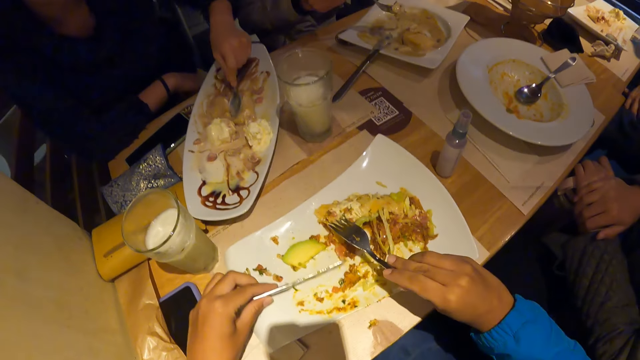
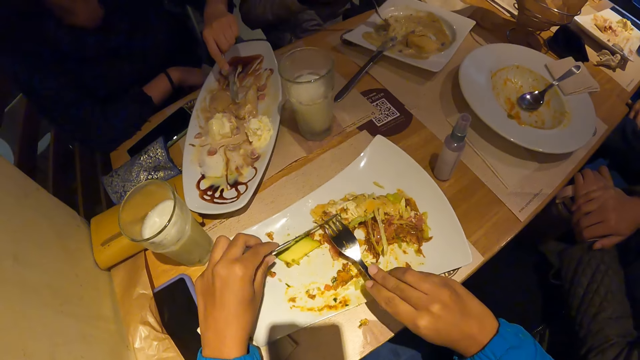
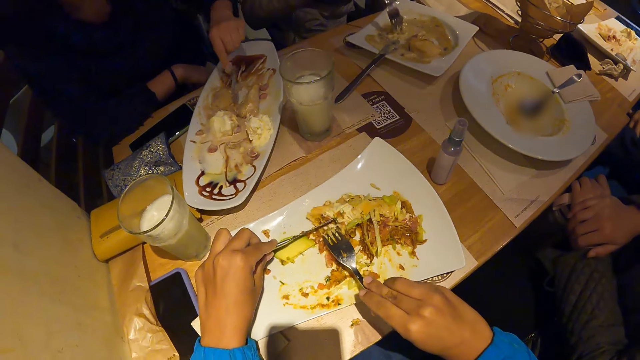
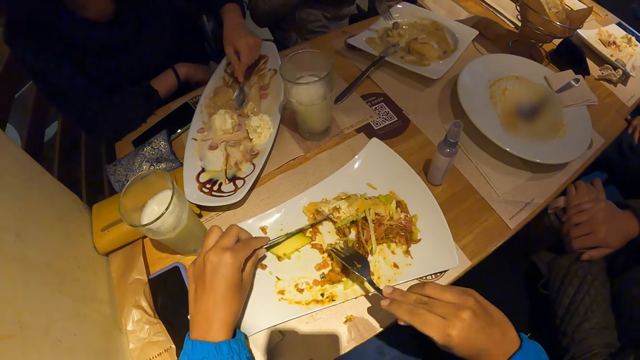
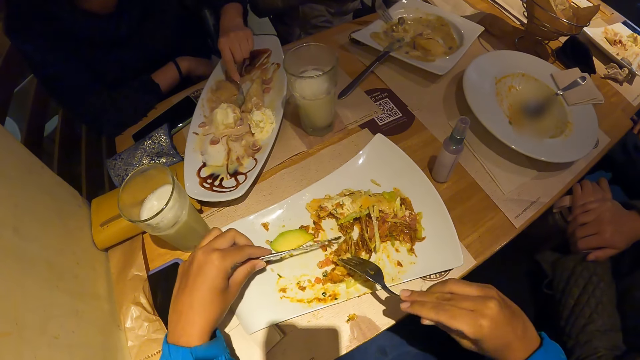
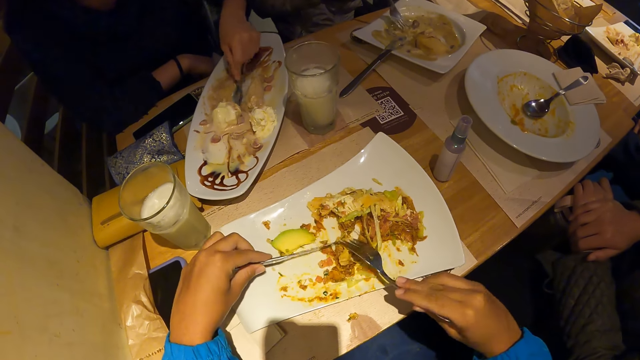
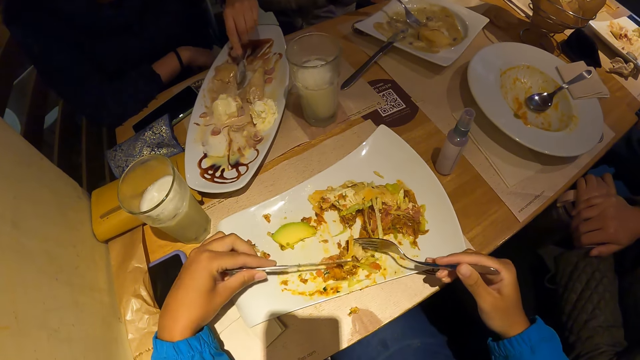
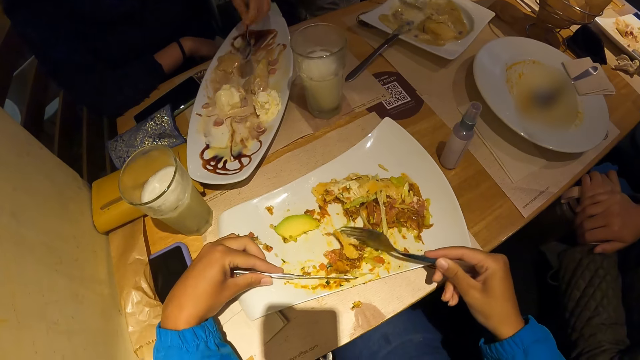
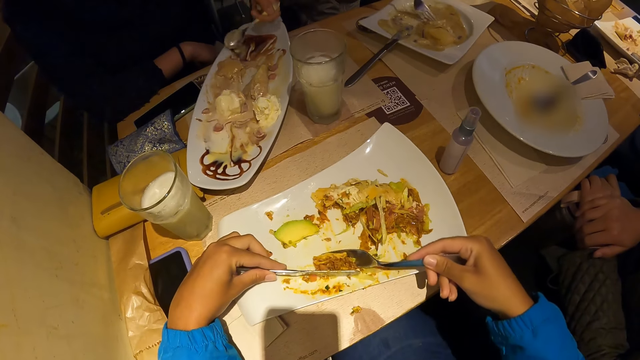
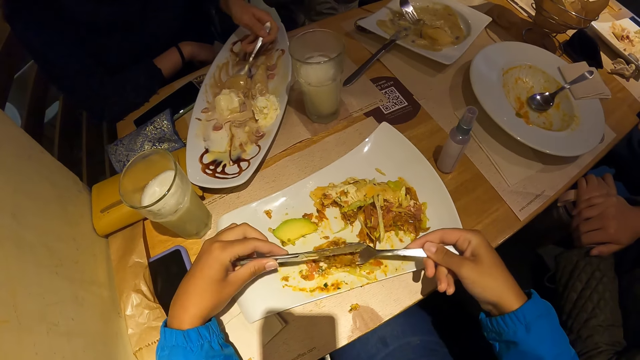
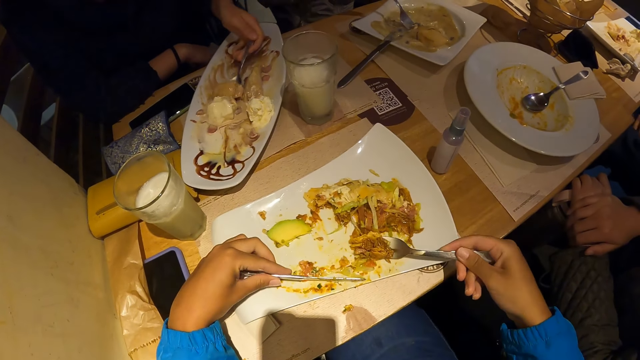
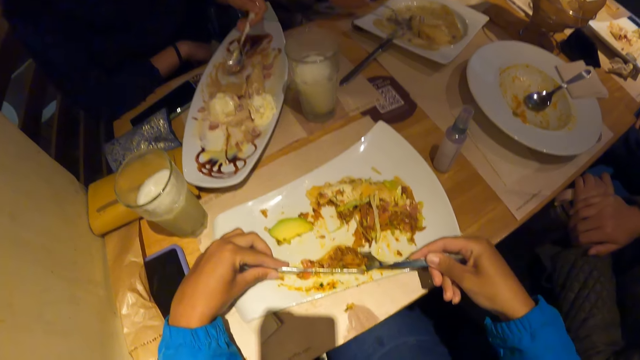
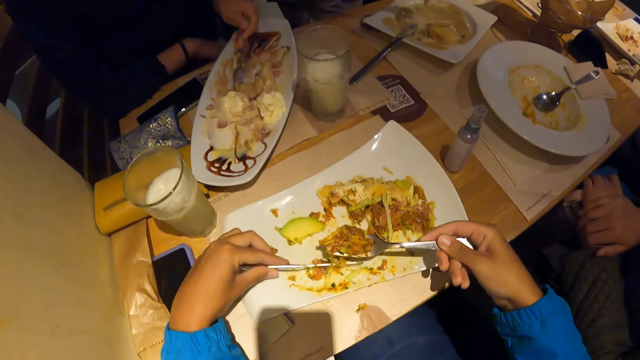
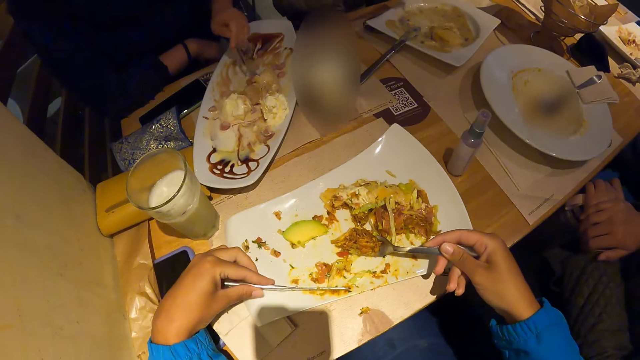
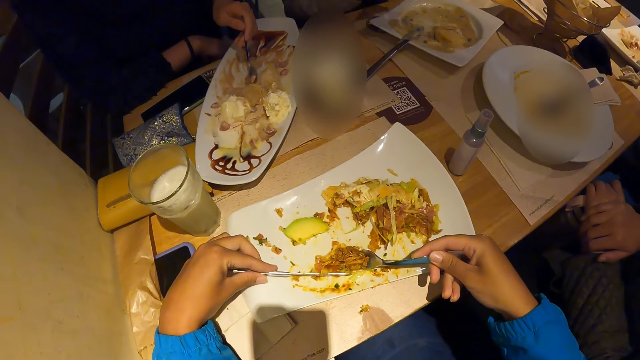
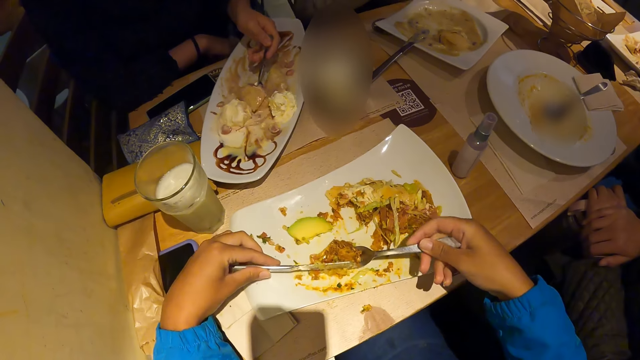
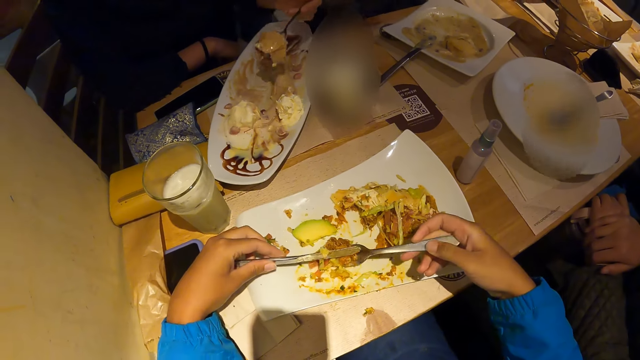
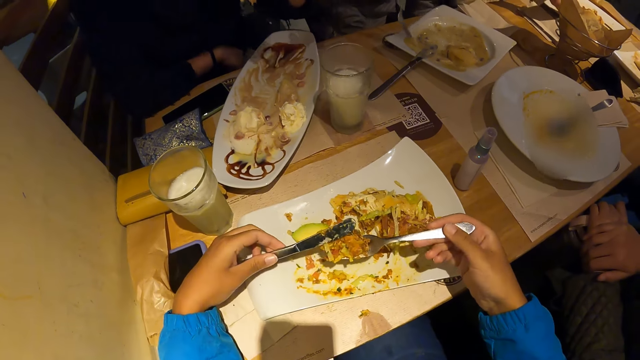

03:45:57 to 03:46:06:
The camera wearer scoops food.

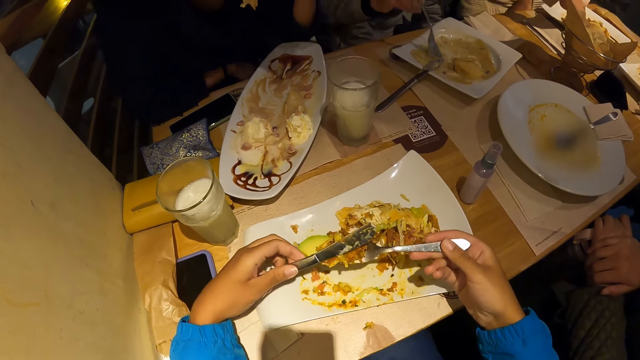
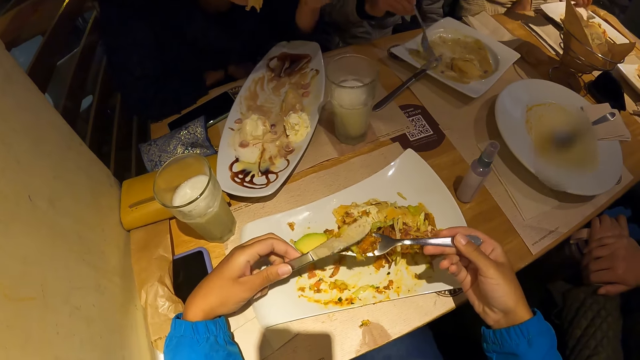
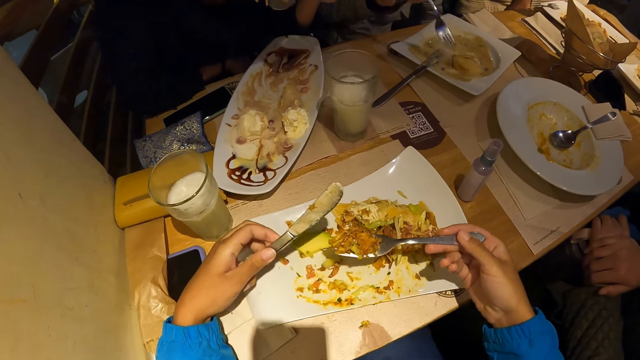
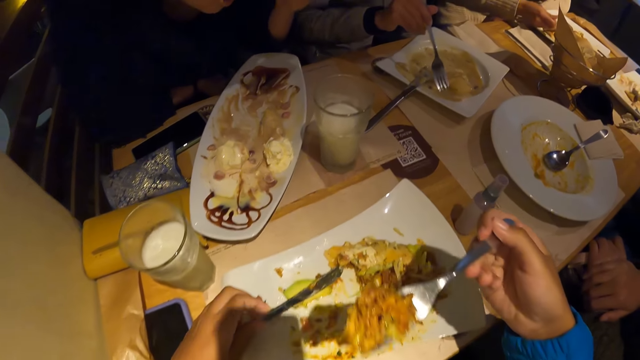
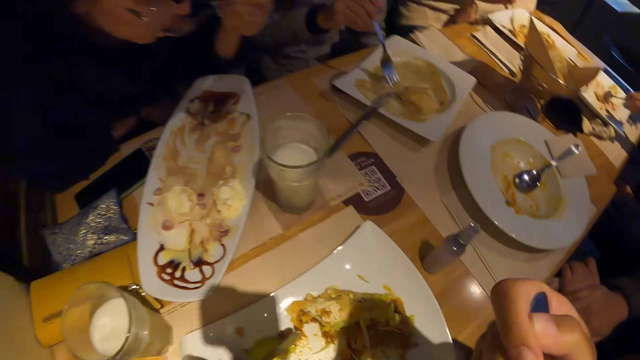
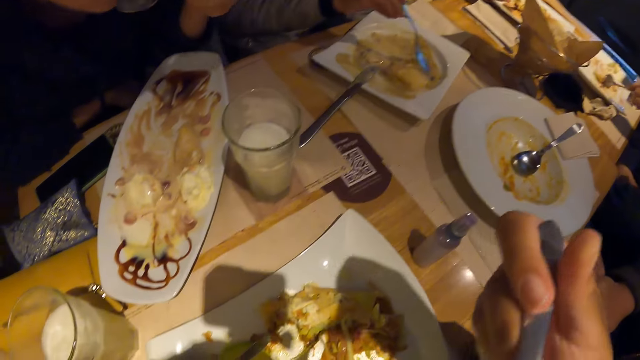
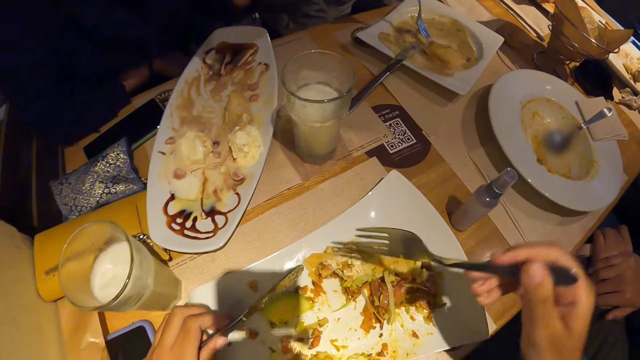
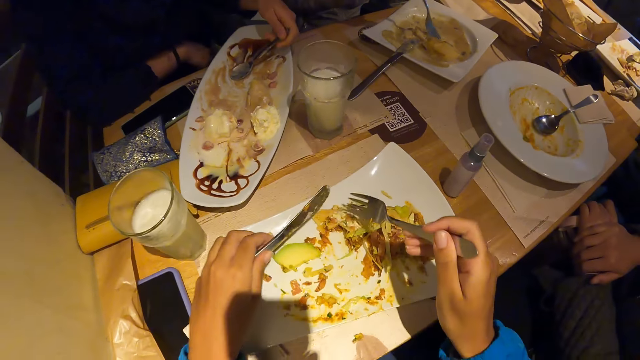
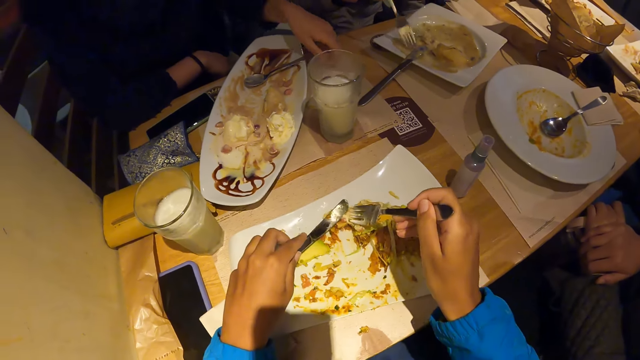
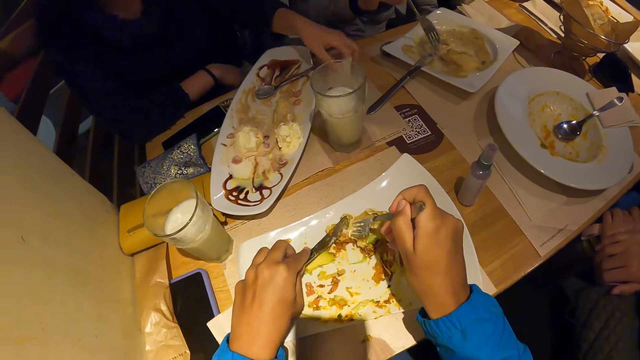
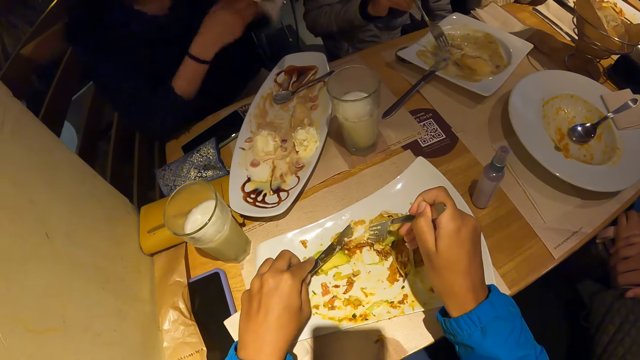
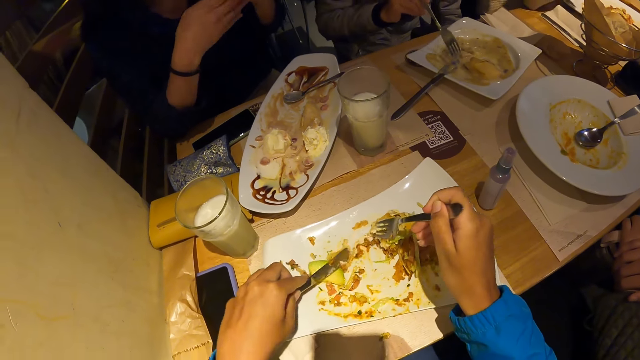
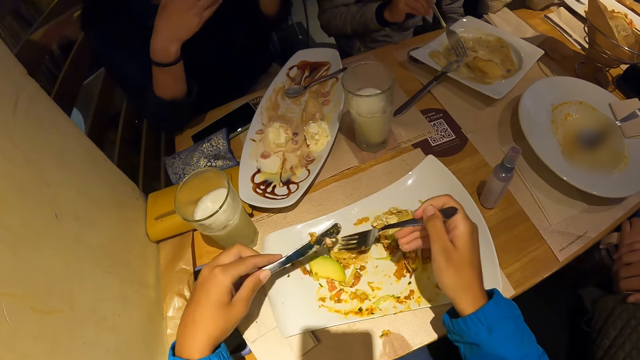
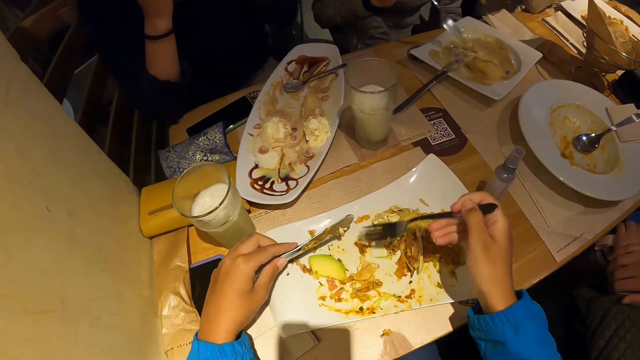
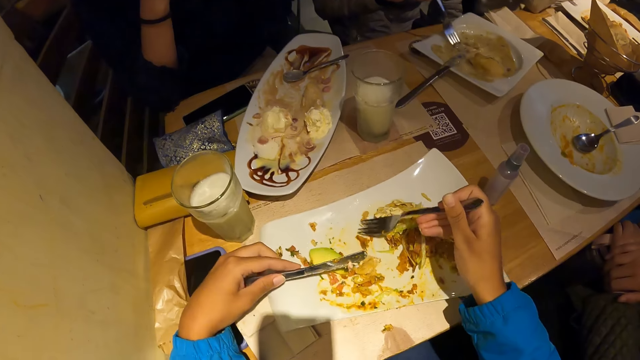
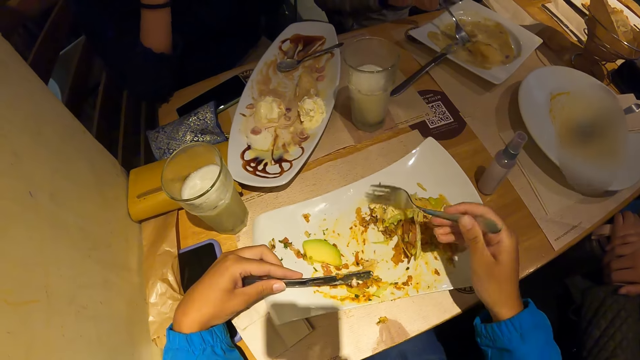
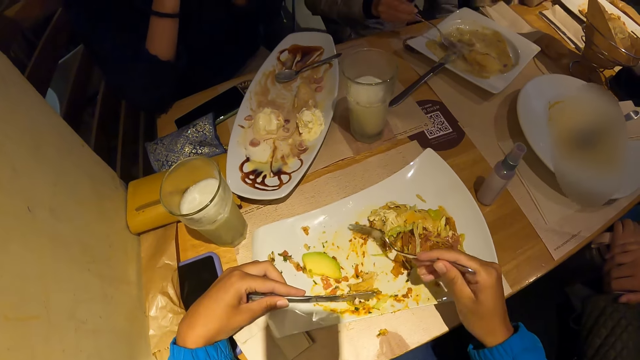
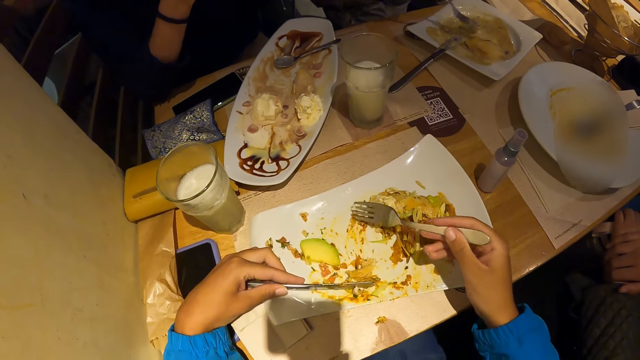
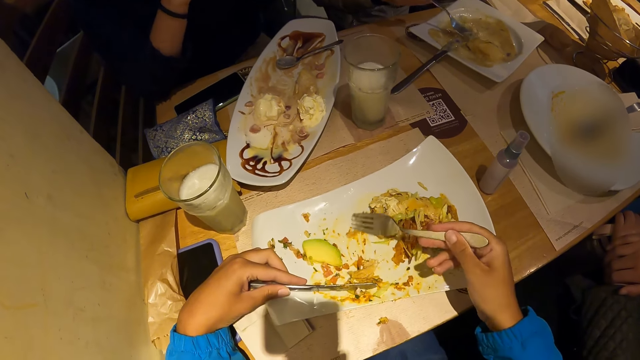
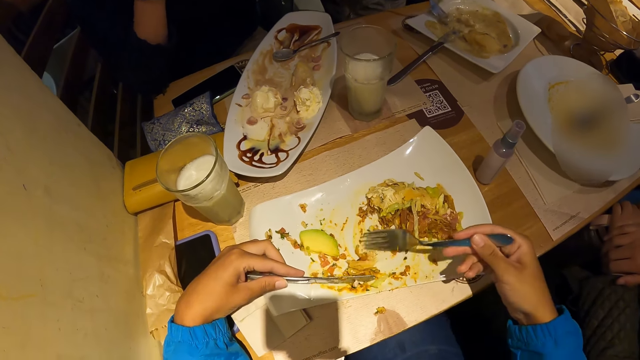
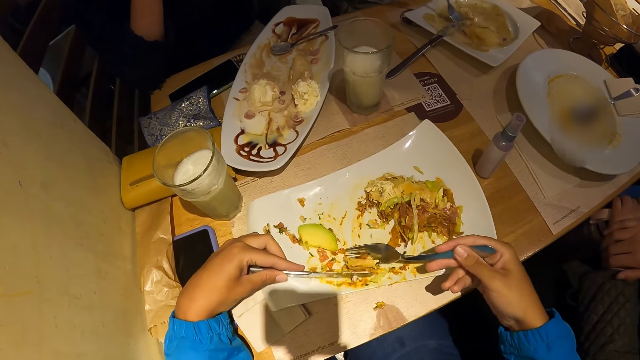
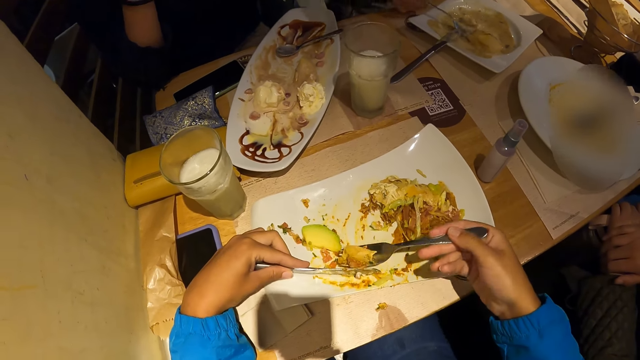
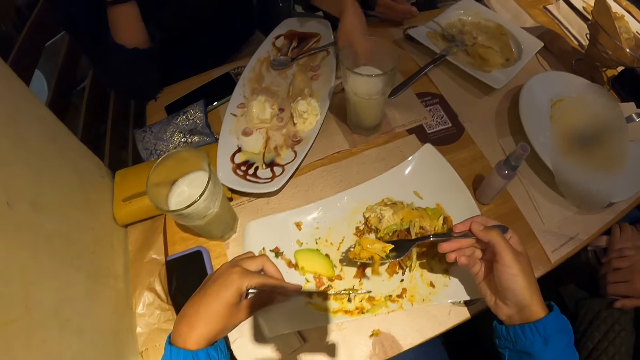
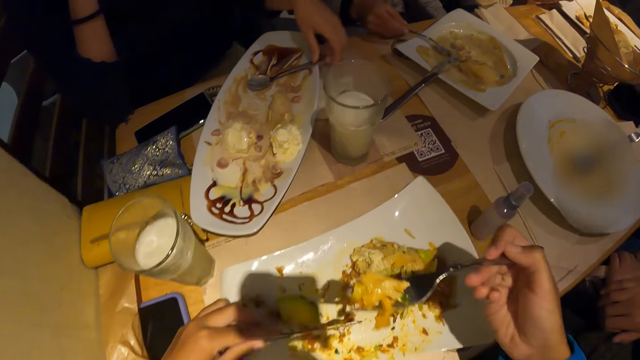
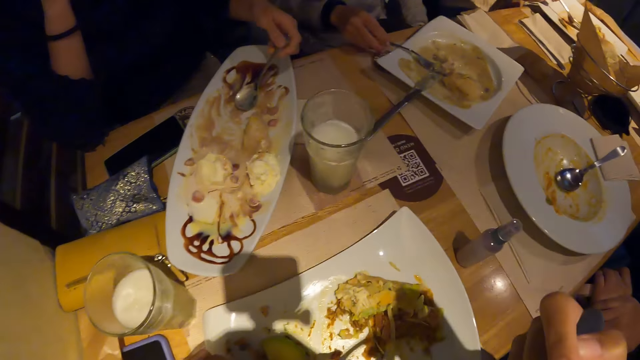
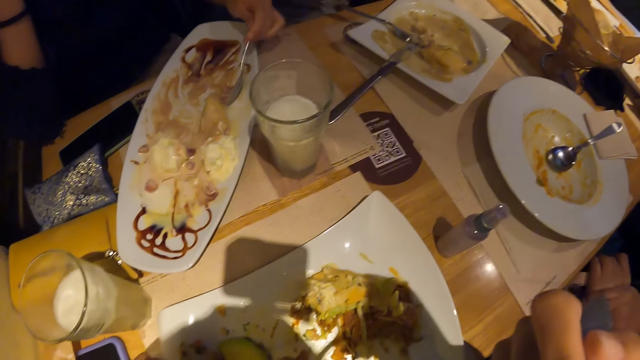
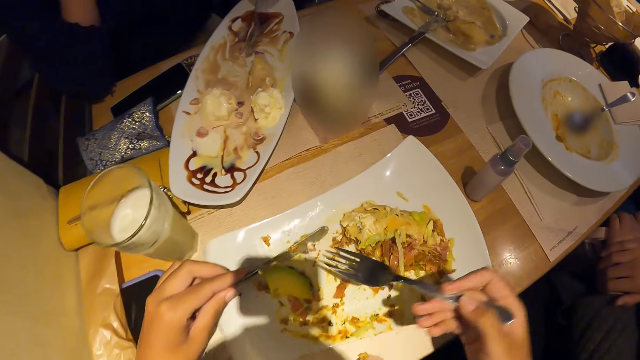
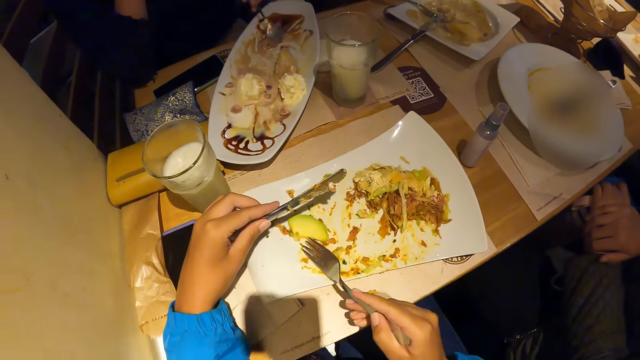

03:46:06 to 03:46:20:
The camera wearer eats food. The woman drops the spoon on the plate with her left hand and picks up a serviette from the table with her left hand. The camera wearer scoops the food. The woman holds the serviette with both hands in the eatery. She drops the serviette on the table with her left hand and picks up the spoon from the plate with her left hand. The camera wearer eats the food.
